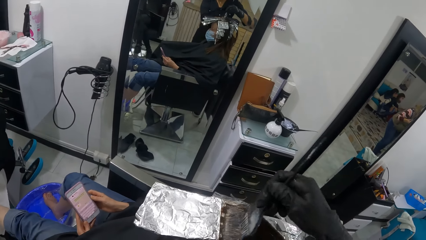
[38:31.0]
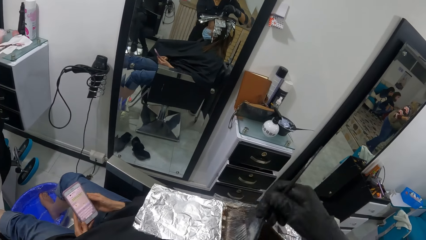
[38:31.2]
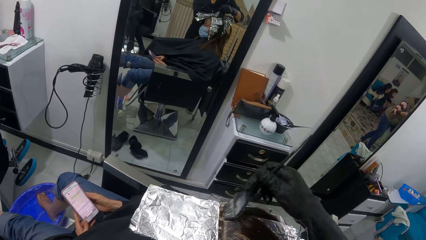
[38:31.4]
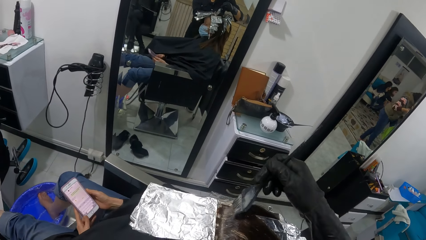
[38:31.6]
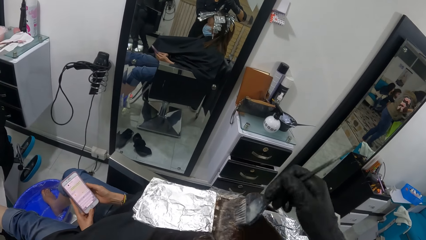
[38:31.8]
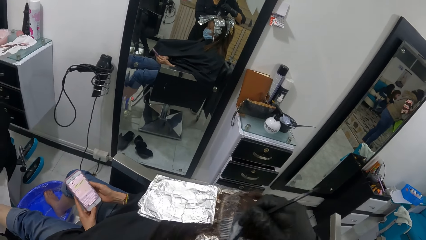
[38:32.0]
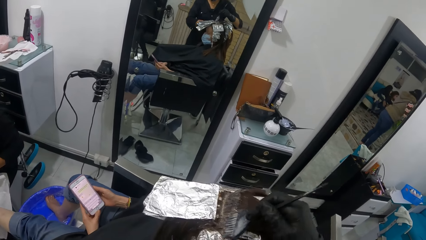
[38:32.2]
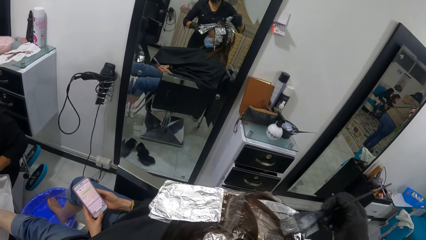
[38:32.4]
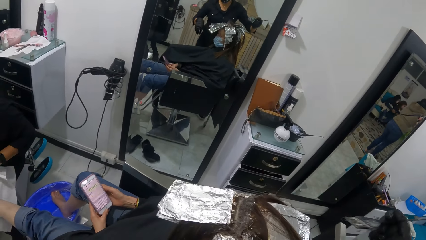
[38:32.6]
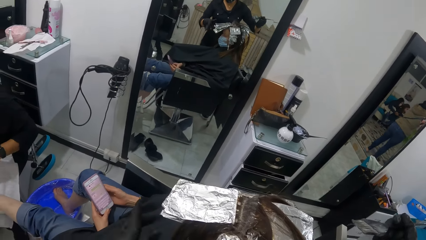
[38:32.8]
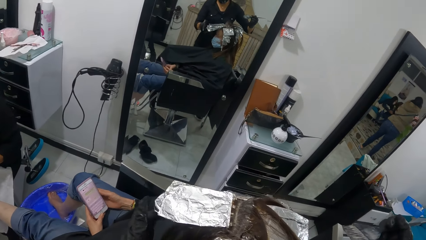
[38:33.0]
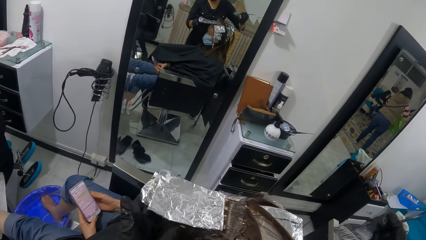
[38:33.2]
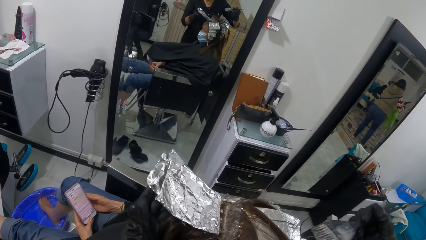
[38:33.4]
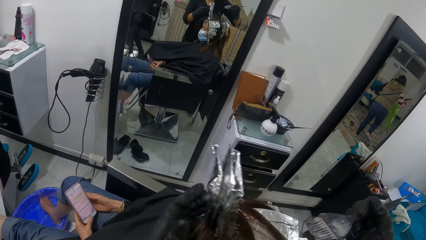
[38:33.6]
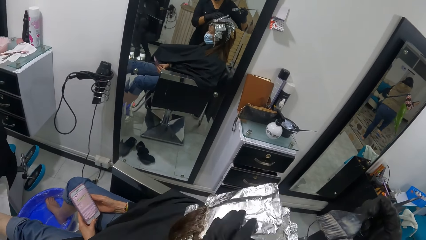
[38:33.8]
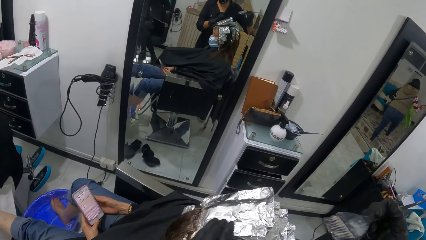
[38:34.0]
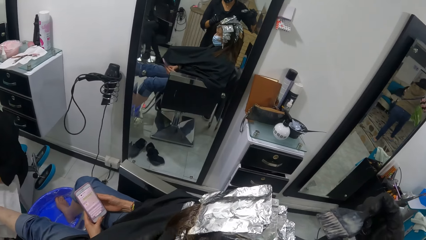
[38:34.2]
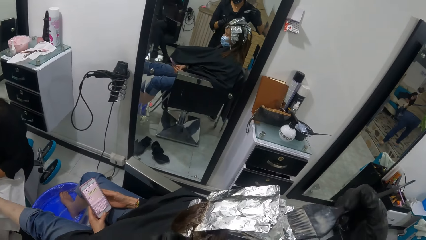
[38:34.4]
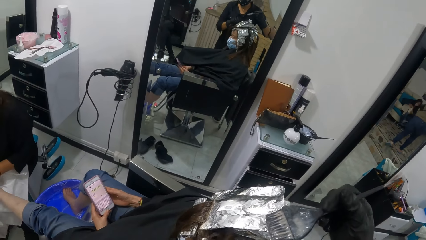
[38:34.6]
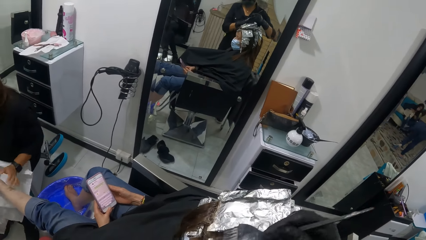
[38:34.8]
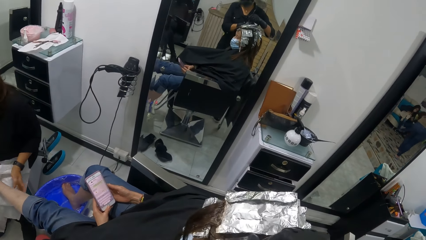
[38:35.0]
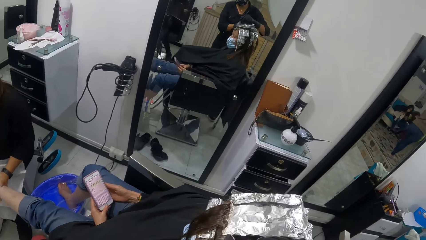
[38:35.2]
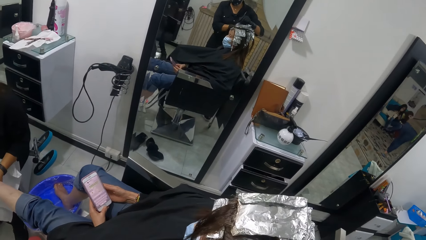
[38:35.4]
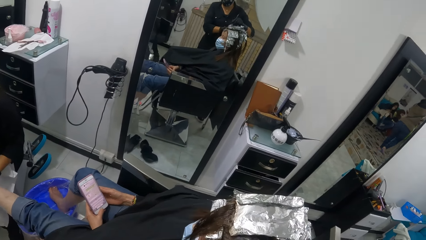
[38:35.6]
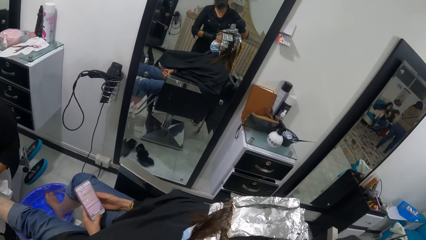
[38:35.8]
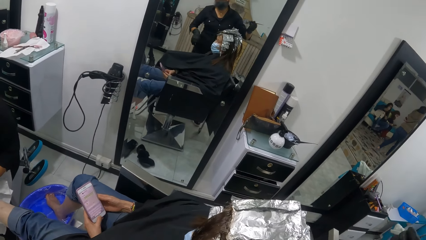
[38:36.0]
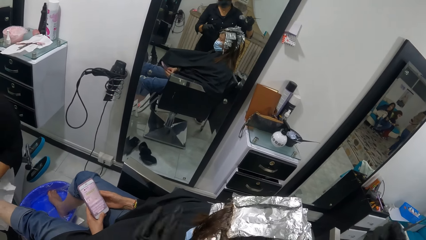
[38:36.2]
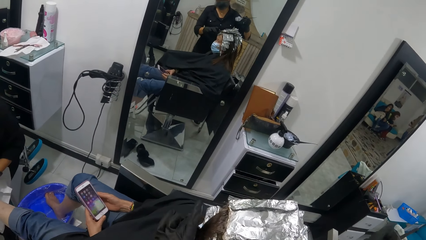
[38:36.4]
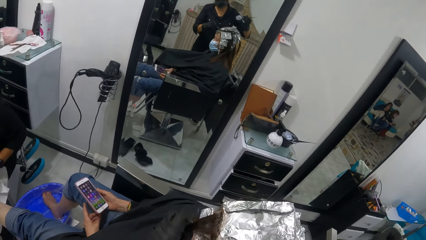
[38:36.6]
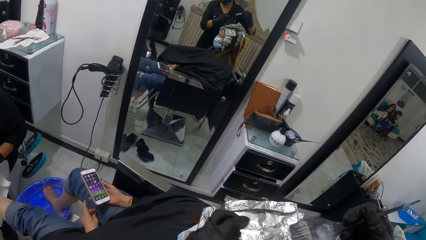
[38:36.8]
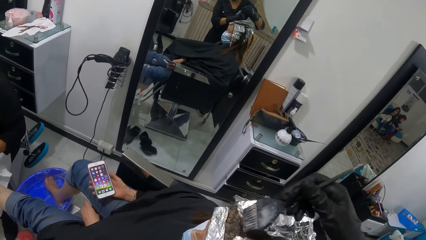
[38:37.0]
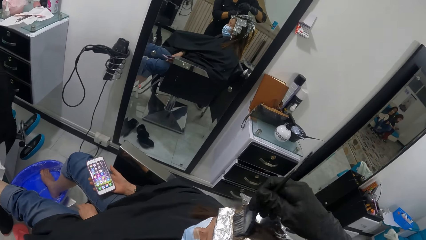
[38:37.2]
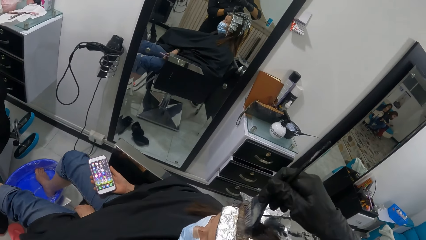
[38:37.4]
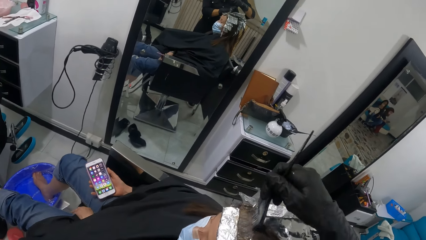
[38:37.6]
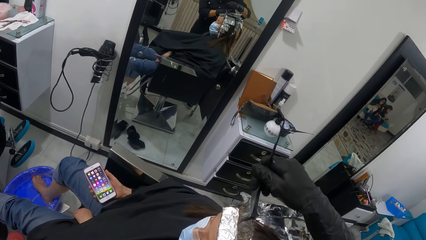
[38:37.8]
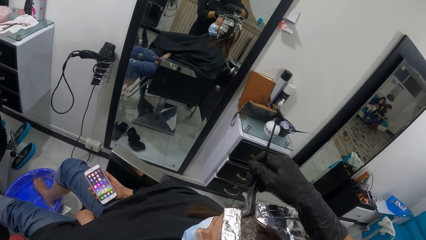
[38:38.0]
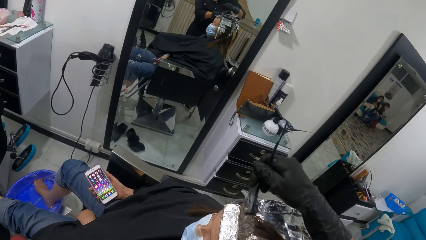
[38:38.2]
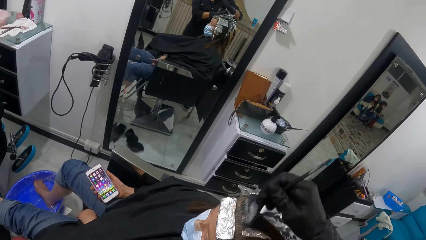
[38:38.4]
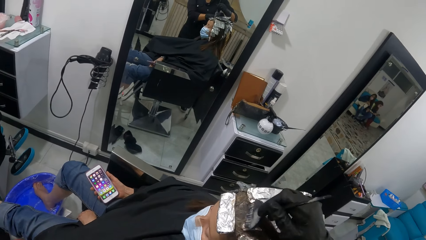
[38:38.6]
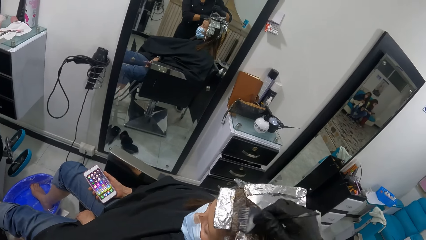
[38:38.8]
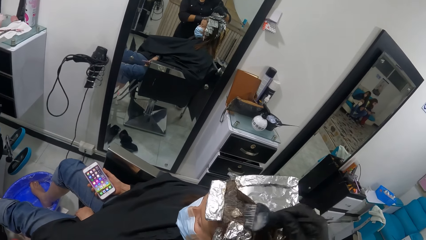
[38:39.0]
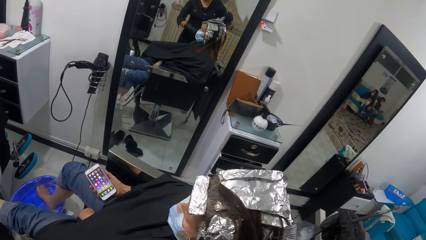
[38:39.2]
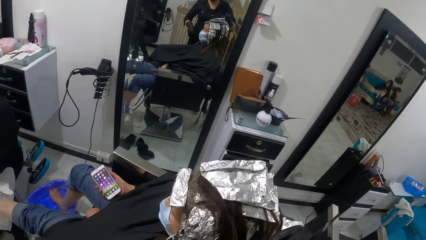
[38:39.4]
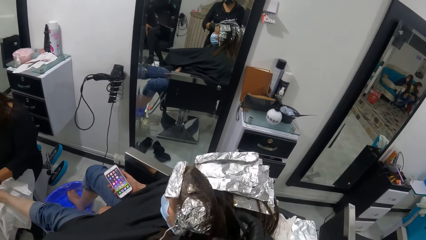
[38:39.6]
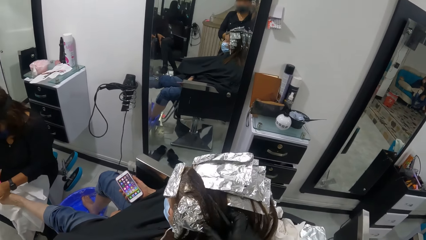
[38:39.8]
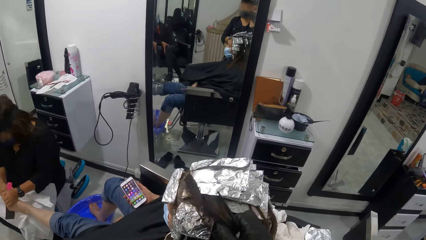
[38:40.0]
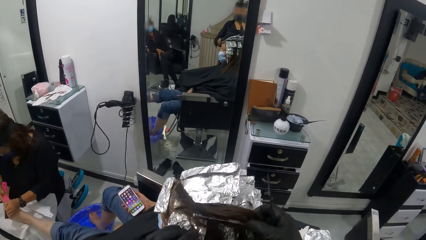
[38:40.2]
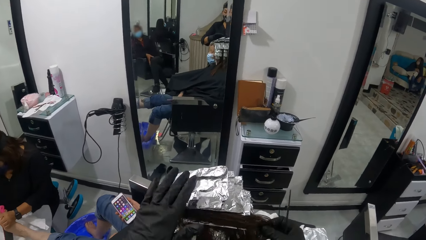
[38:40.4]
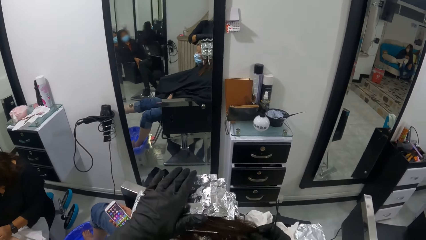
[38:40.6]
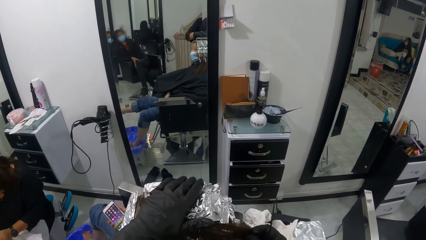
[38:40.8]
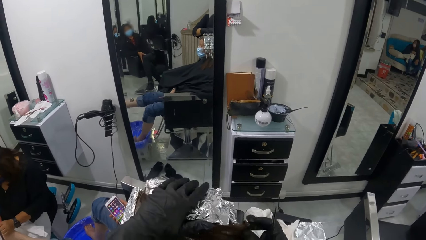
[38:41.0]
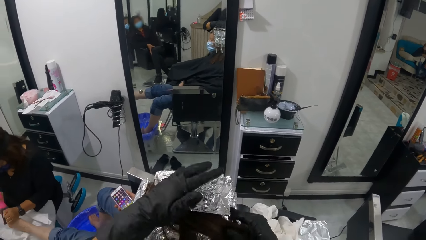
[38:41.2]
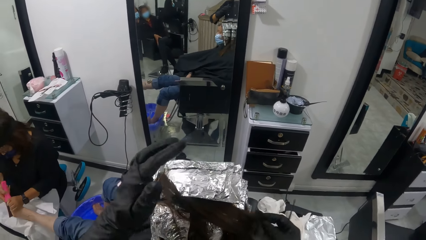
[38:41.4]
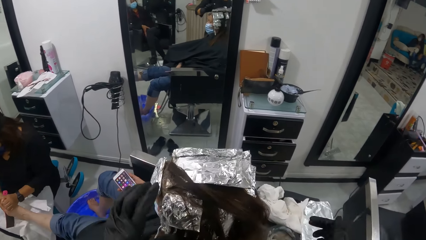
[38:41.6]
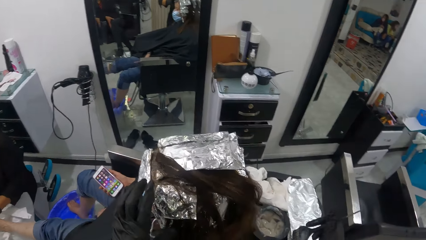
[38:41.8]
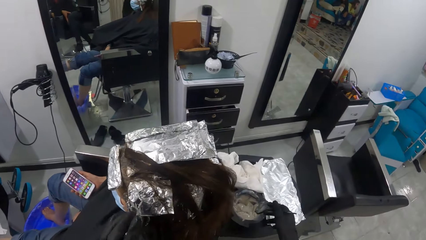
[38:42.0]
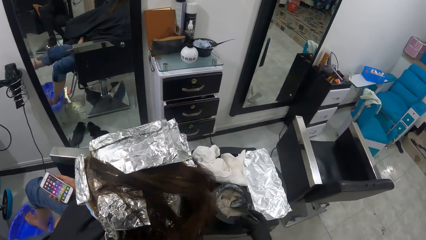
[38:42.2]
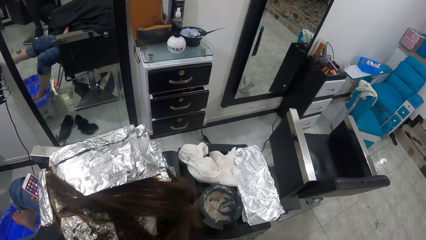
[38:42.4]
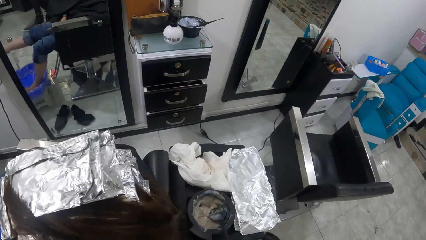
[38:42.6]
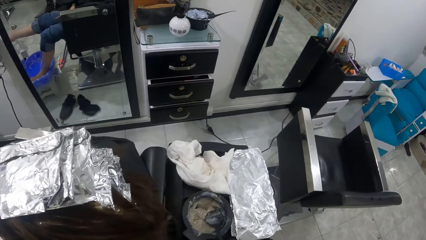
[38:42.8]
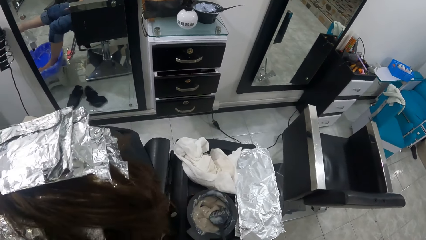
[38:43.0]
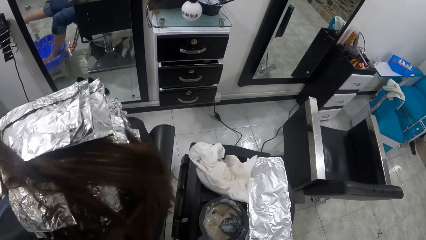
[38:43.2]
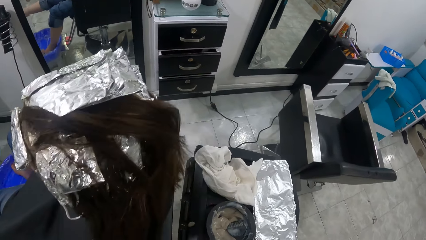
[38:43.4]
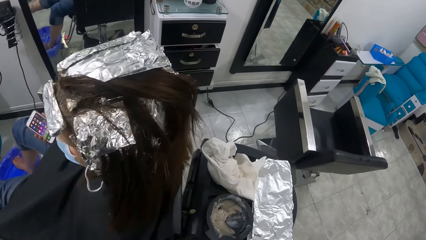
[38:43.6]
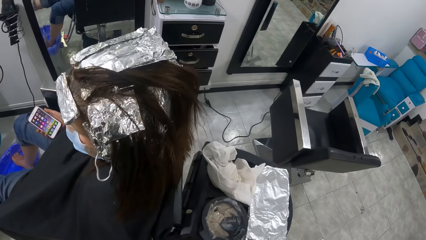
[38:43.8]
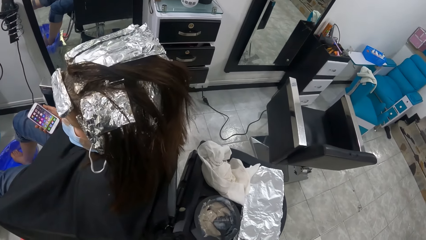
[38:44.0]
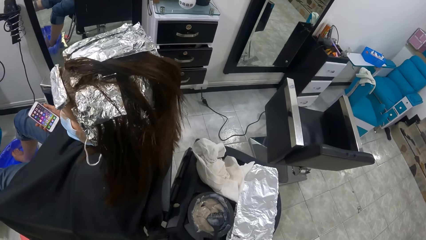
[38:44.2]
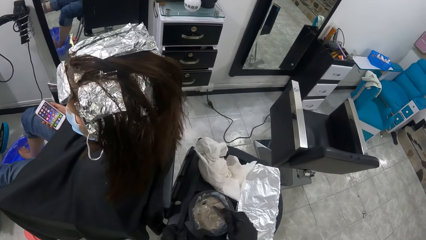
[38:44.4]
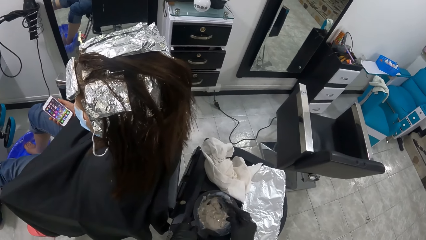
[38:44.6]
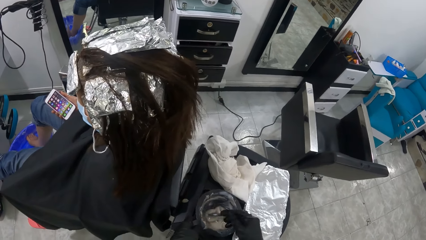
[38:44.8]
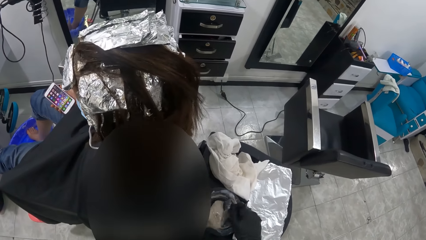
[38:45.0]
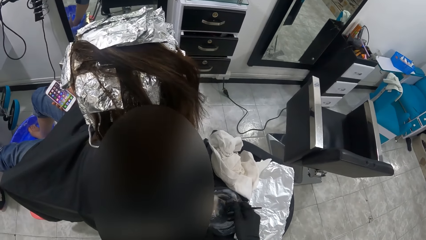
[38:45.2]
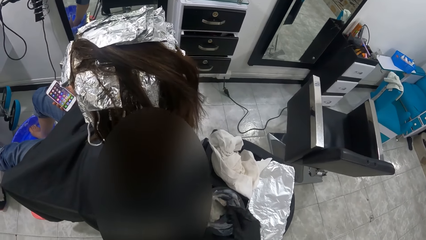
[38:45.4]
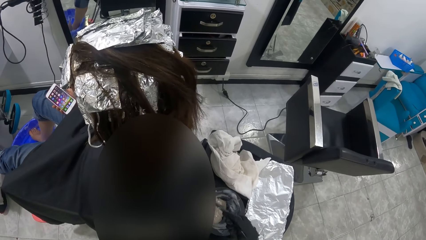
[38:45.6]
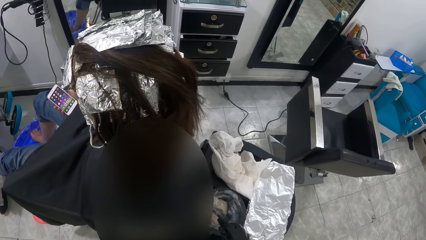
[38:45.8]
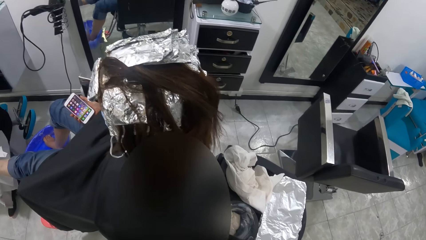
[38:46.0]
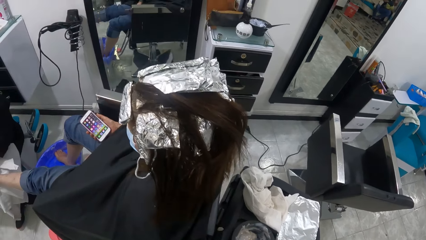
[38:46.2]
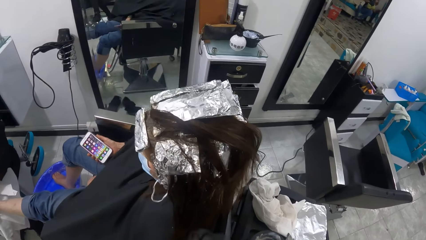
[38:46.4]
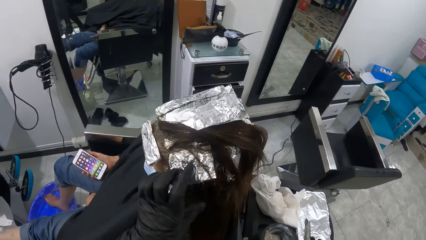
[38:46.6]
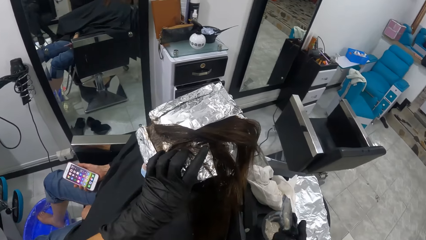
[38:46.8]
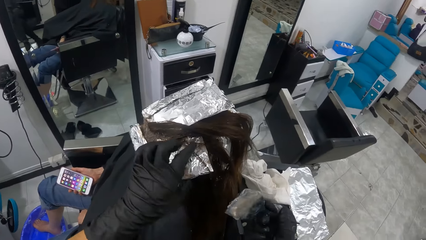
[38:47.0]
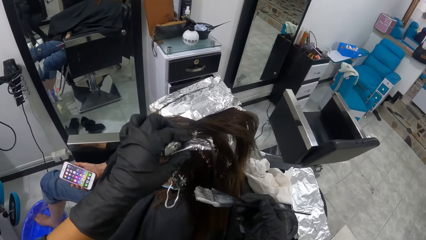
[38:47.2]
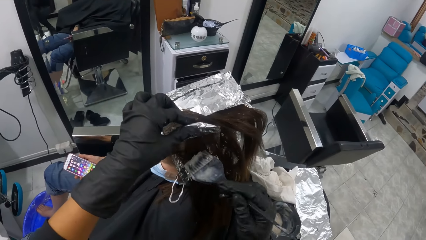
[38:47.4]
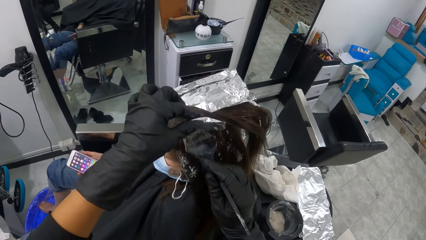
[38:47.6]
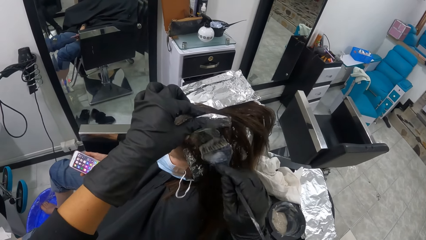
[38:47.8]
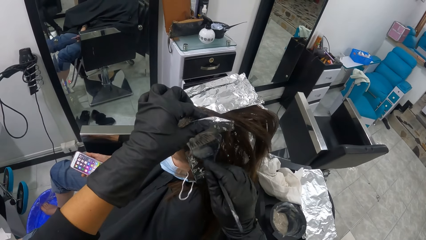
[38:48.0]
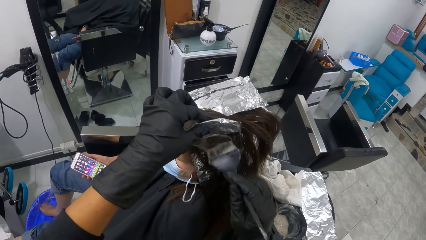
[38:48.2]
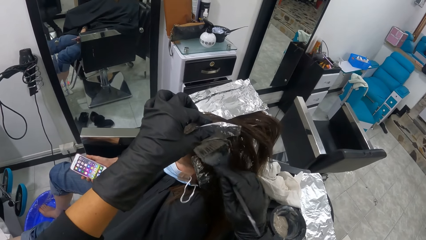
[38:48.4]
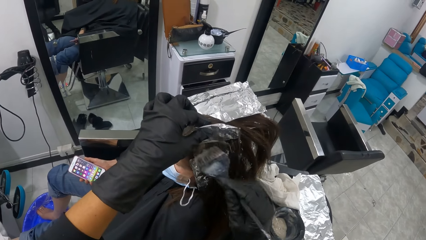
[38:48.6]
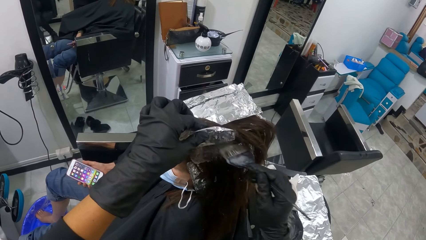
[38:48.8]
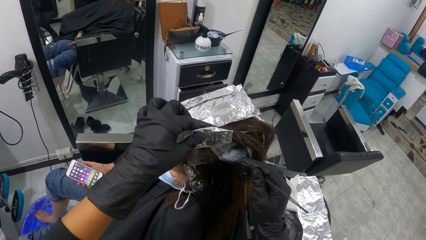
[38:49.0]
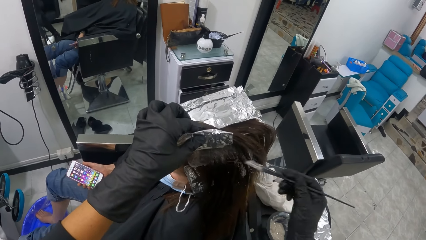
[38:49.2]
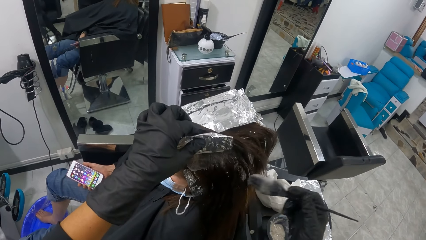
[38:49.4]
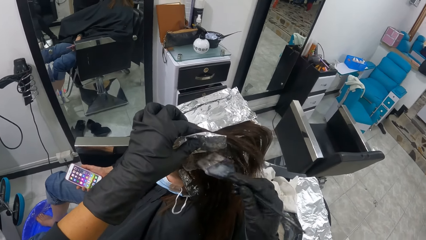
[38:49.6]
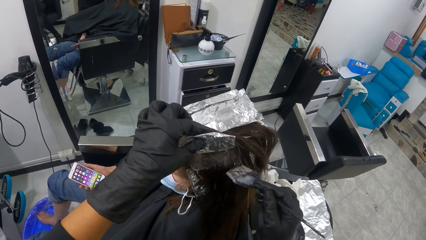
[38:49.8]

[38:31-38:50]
The camera wearer rubs the cream in the brush on the hair of the woman with her right hand. She lifts the aluminum foil on the hair of the woman with her left hand. She rubs the cream in the brush on the hair of the woman with her right hand. She holds the phone with her right hand. She holds the hair of the woman with her left hand. She rubs the cream in the brush on the hair of the woman with her right hand. Another woman wipes the woman's leg with something. The other woman smoothens the left foot of the woman with the pumice brush in her right hand. The camera wearer holds the hair of the woman with her right hand. She holds the perm paper on the woman's head with her left hand. She touches the aluminum foil on the head of the woman with her left hand. She puts the brush in the hair dye on the table. She pulls the table with both hands. She pushes the table on the floor. She holds the bowl containing the cream on the table with her left hand. She stirs the cream in the bowl containing the cream on the table with the brush in her right hand. She holds the perm paper on the woman's head with her left hand. She lifts the aluminum foil on the hair of the woman with her left hand. She rubs the cream in the brush on the hair of the woman with her right hand.
